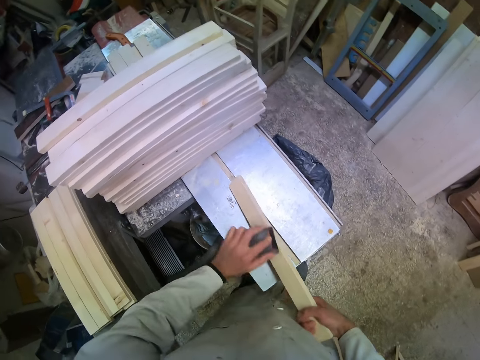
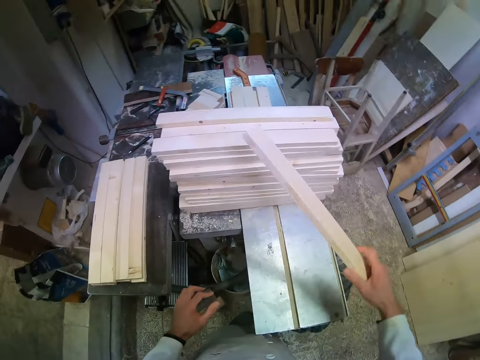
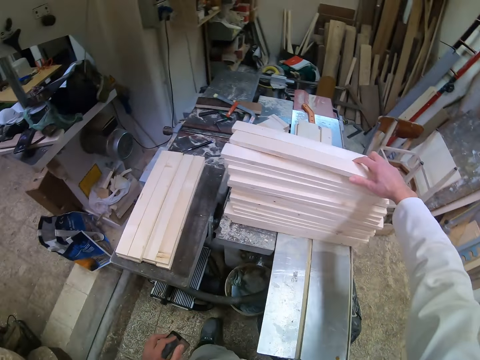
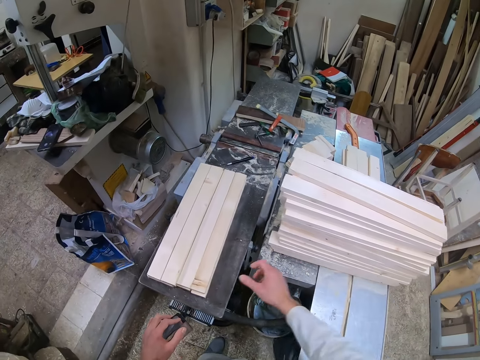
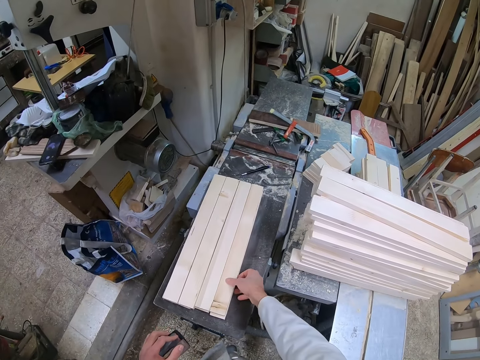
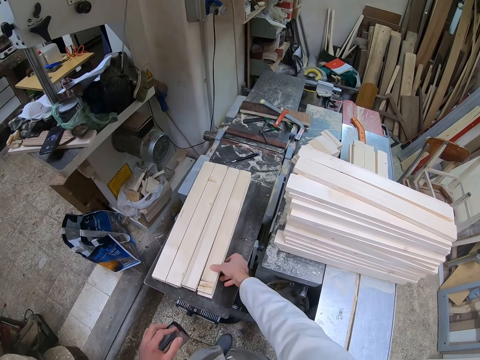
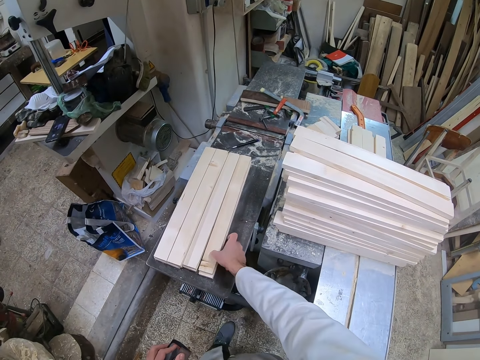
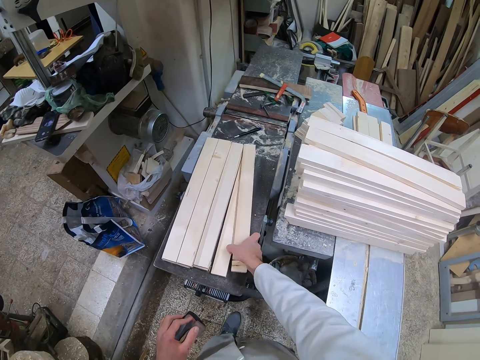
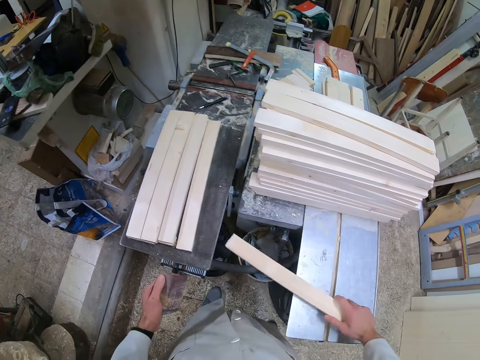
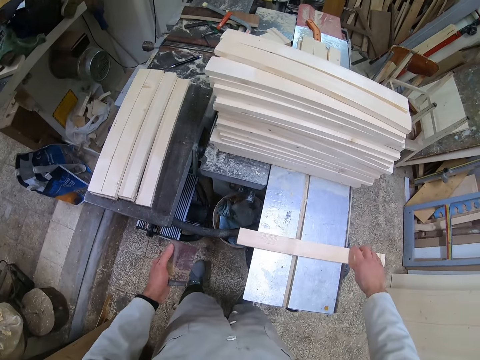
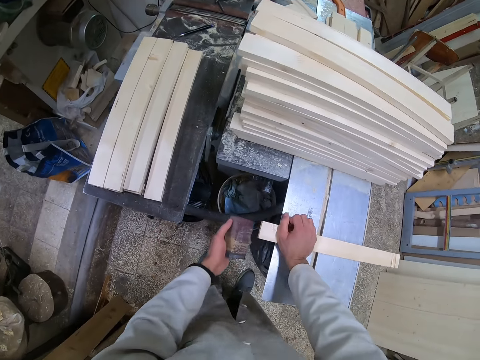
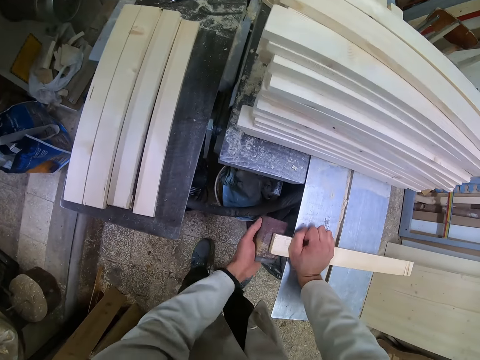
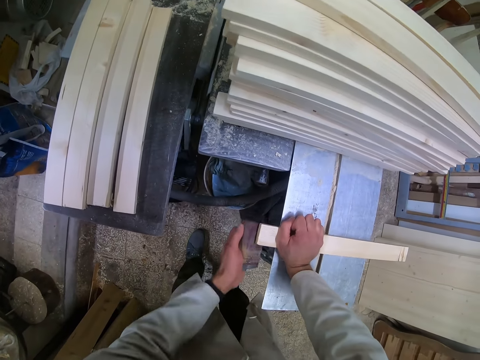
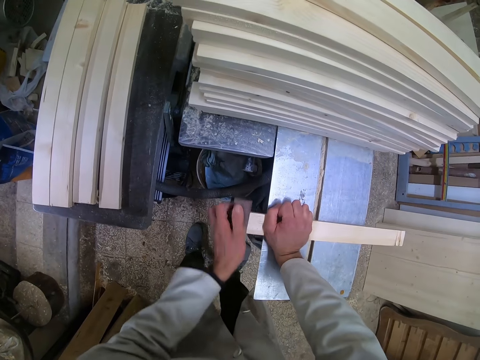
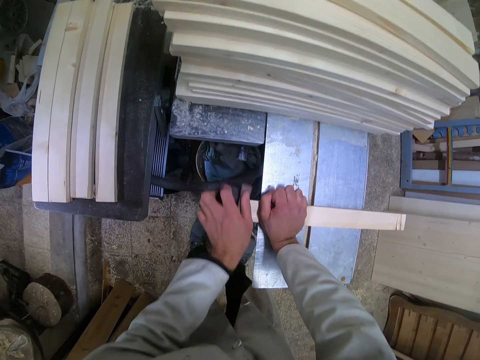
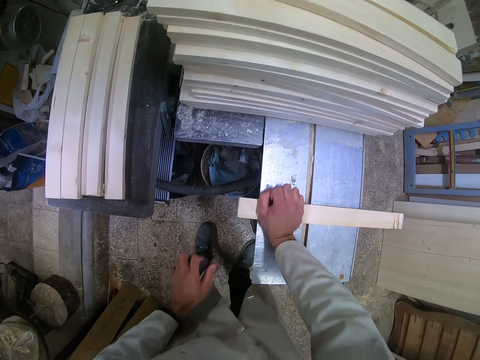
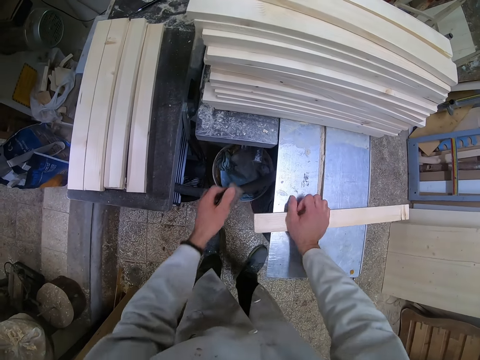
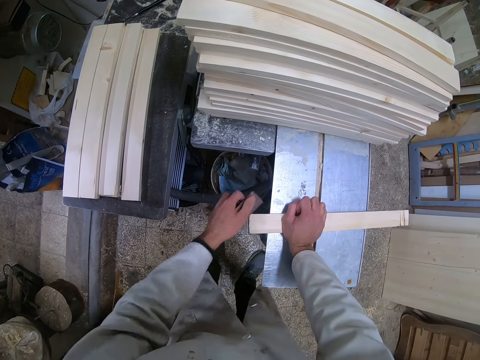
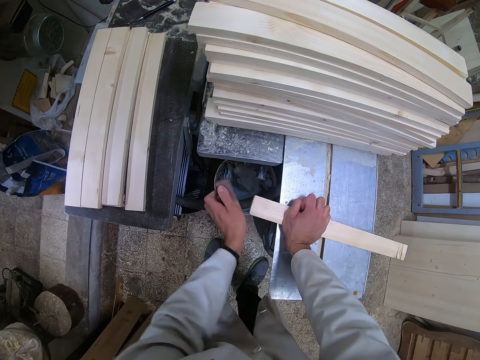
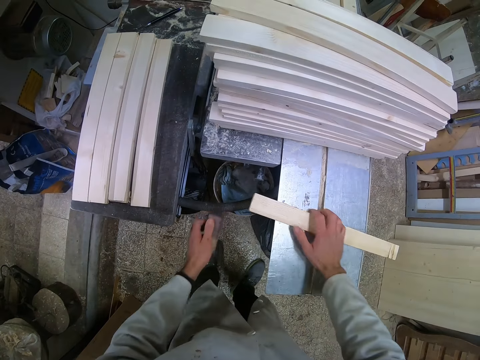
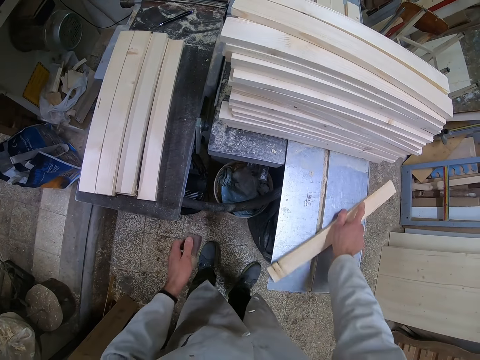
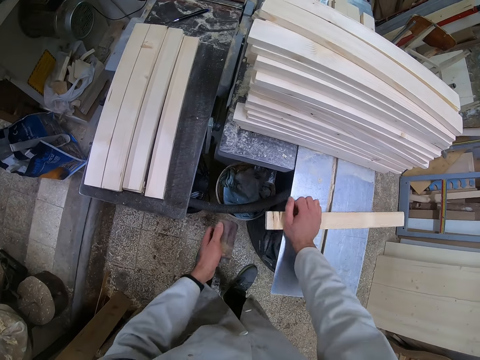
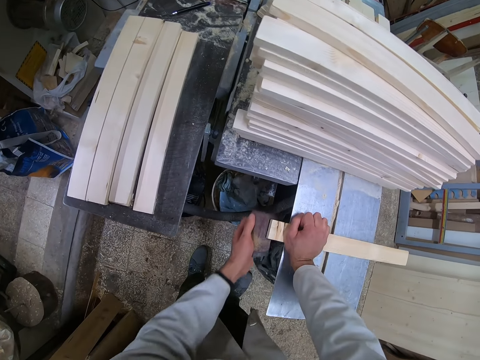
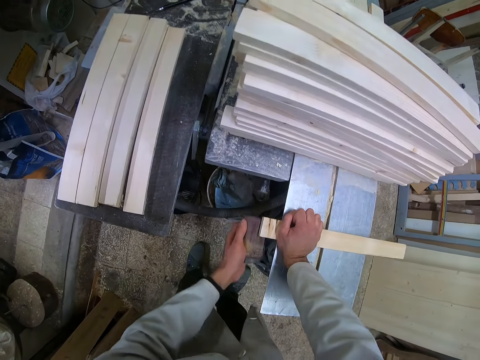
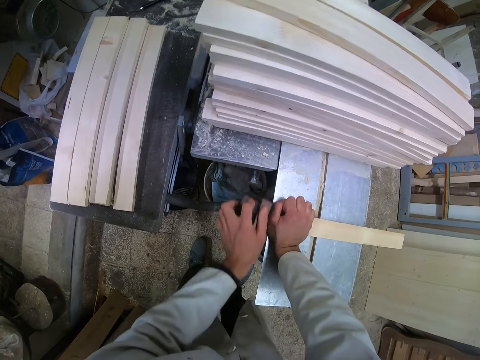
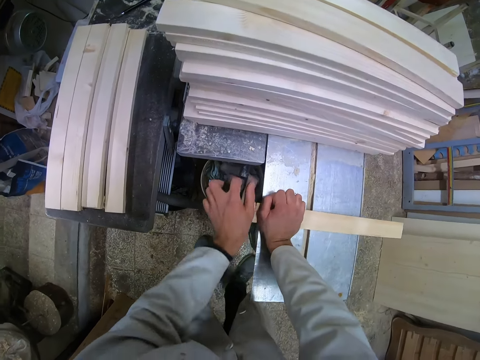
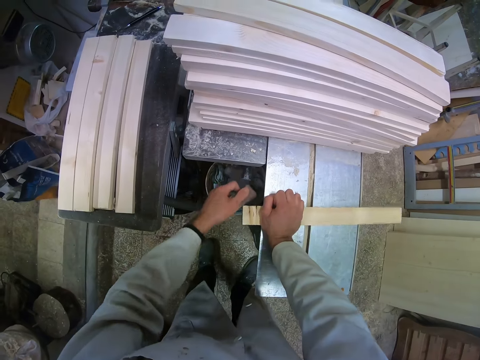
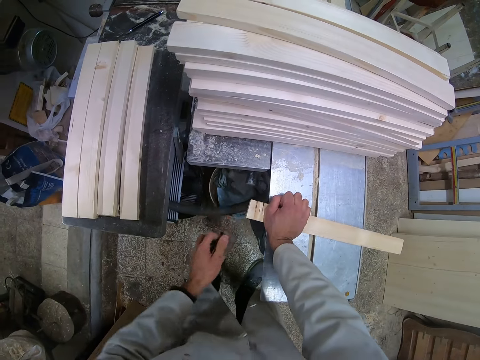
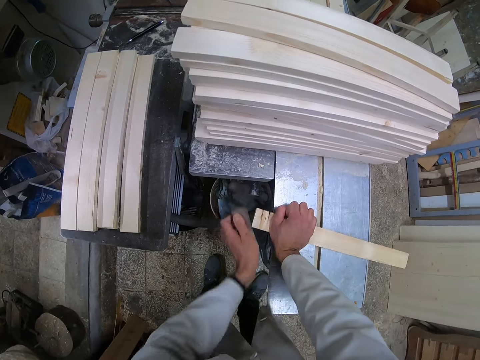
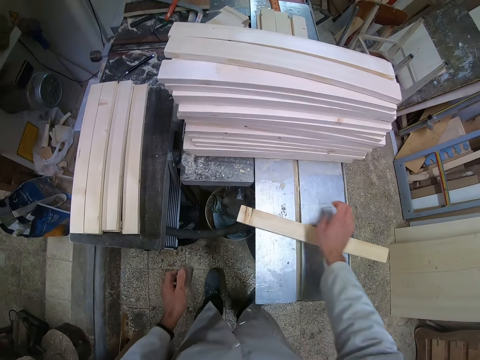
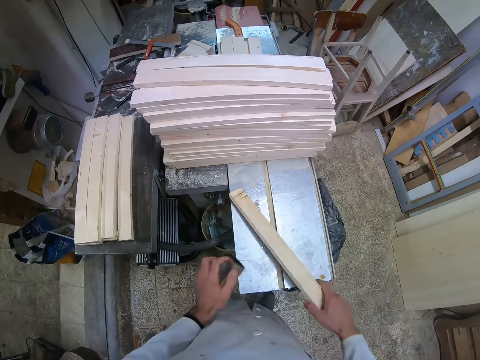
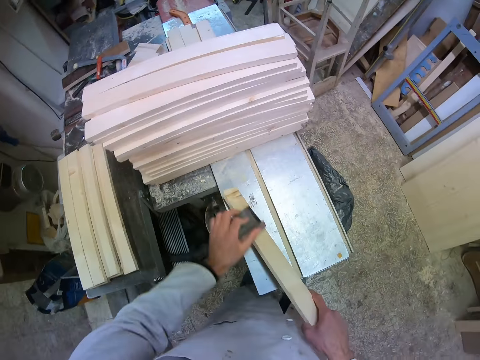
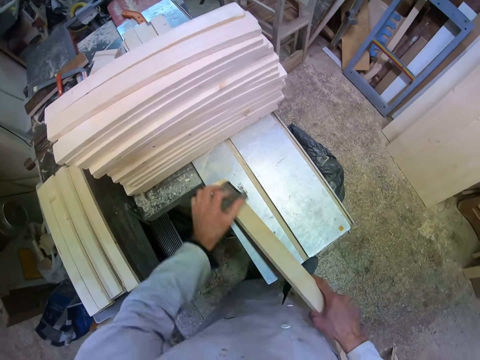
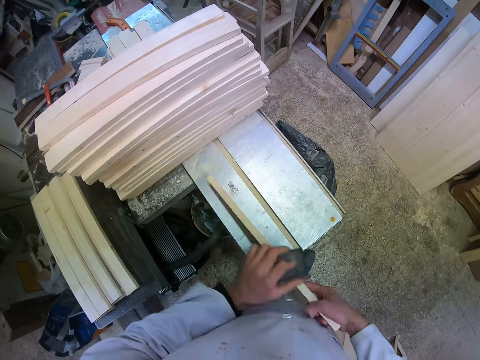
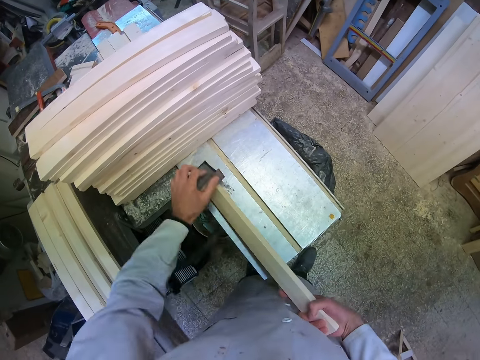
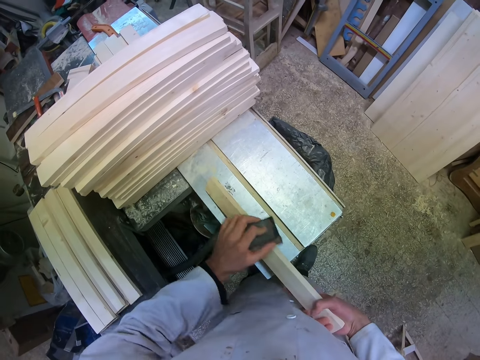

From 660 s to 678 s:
The camera wearer stops smoothening. He drops the piece of wood or rectangular dowel on the other pieces of wood on the cutting machine. He picks up another piece of wood with his right hand. He drops the piece of wood on the cutting machine. He smoothens the piece of wood with the sandpaper. He stops smoothening. He flips the piece of wood. He smoothens the piece of wood with the sandpaper. He stops smoothening, holds up the rectangular dowel on one side, and continues smoothening.

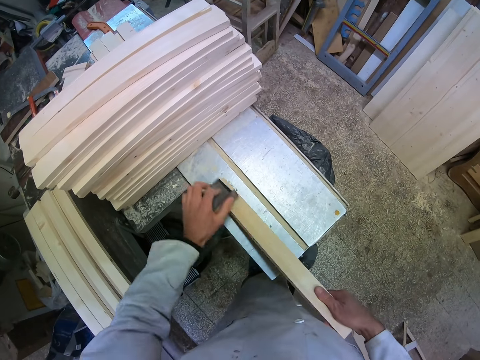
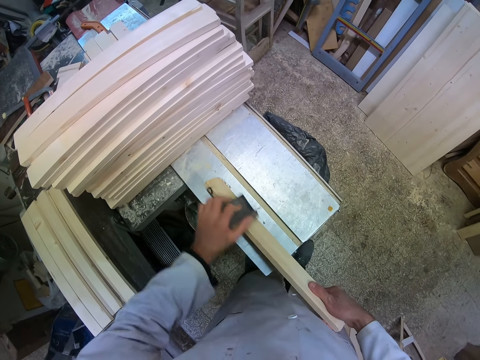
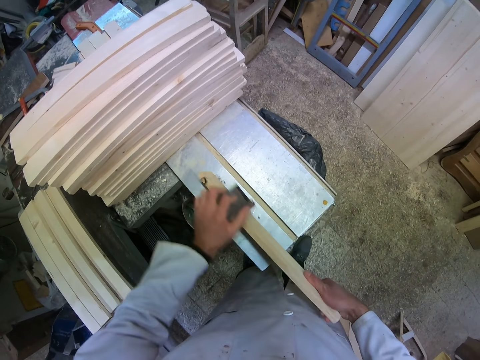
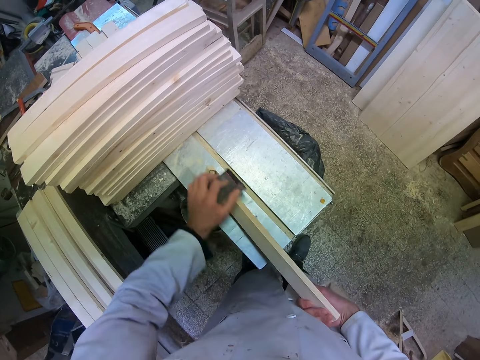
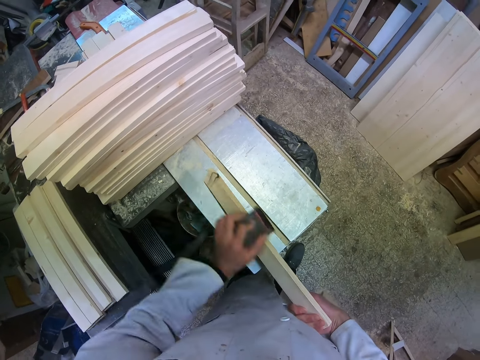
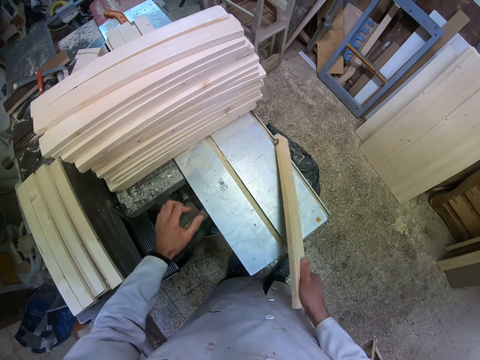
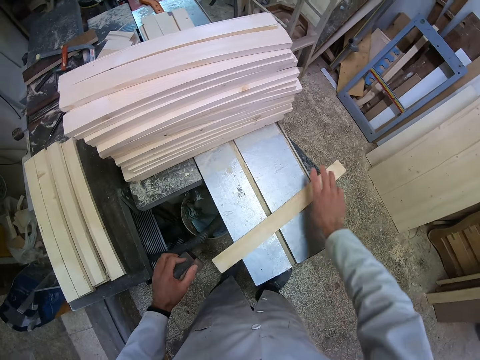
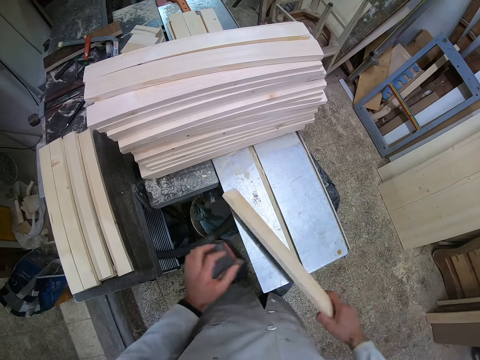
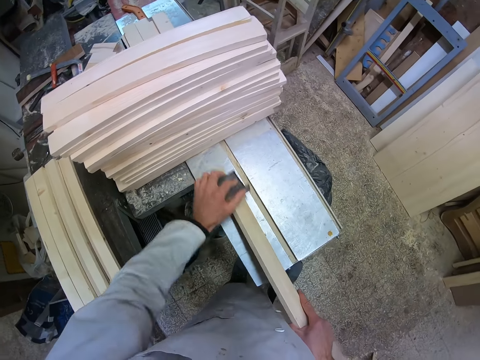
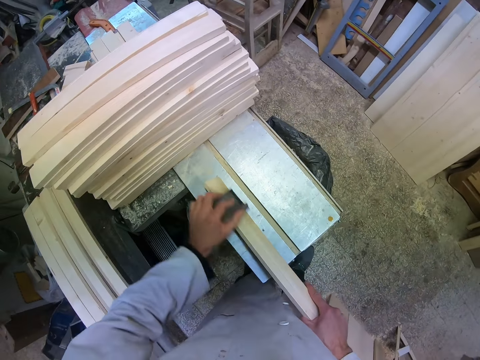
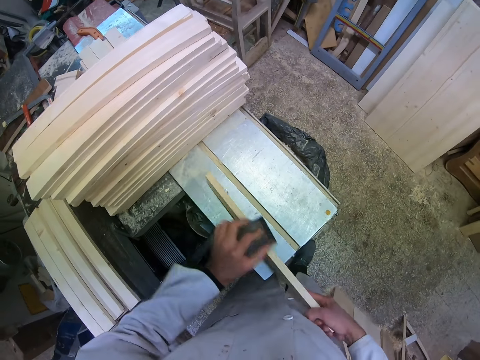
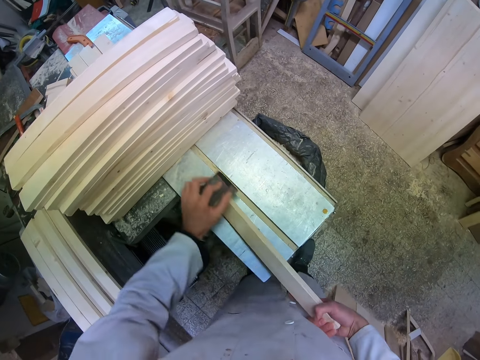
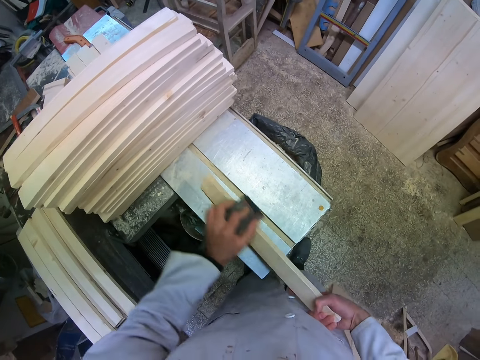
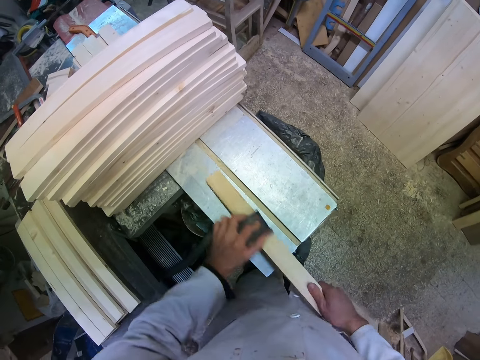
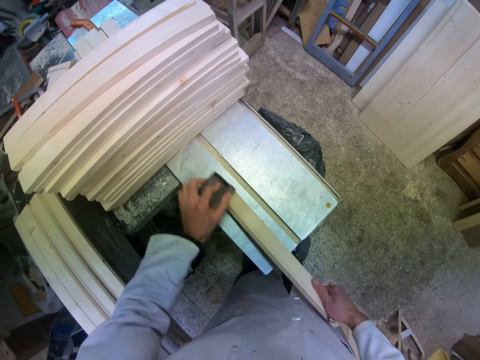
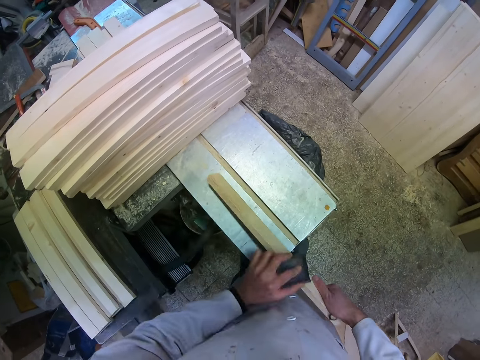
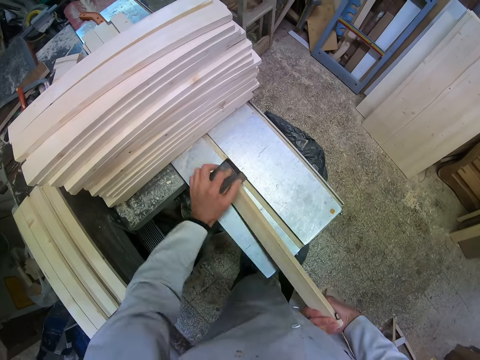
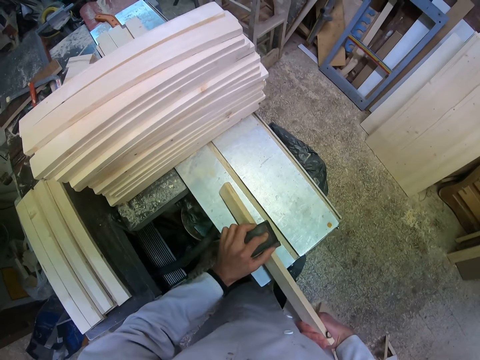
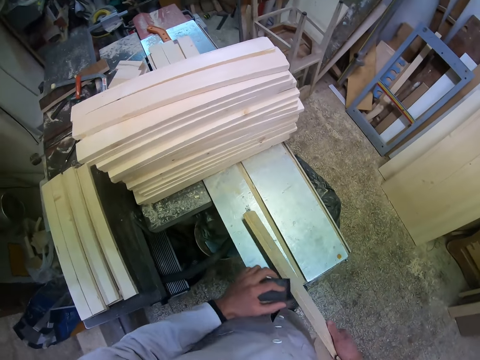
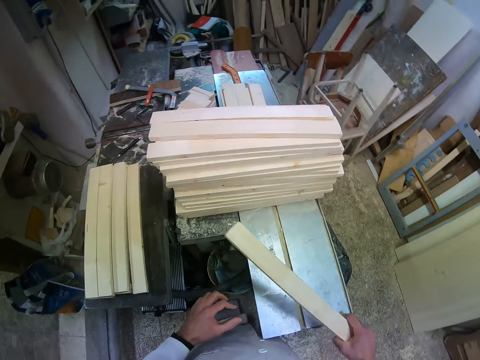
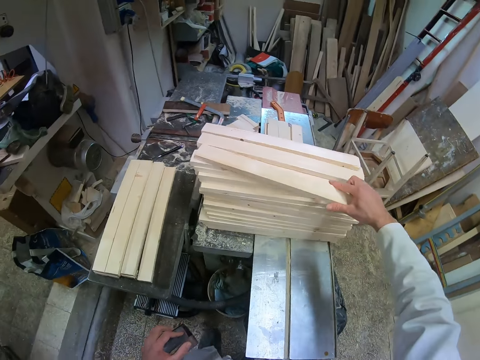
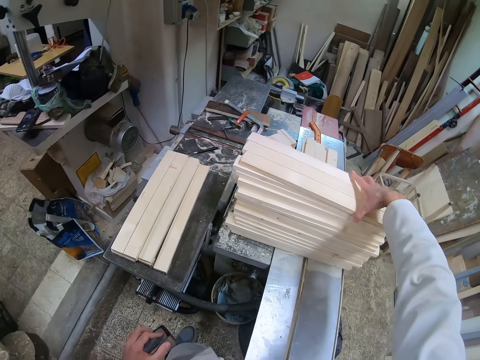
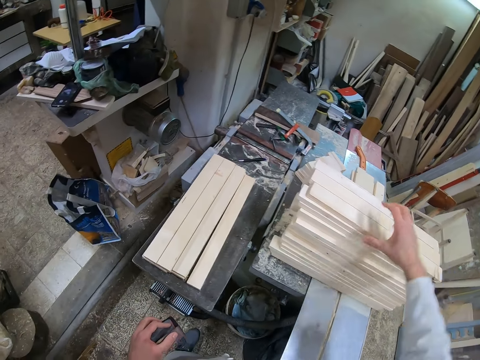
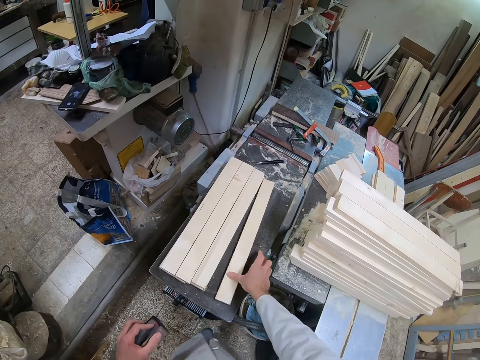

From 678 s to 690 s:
The camera wearer stops smoothening. They flip the piece of wood or rectangular dowel. They smoothen the piece of wood with the sandpaper. They stop smoothening. They drop the piece of wood on the other pieces of wood on the cutting machine. They pick up another rectangular dowel.
